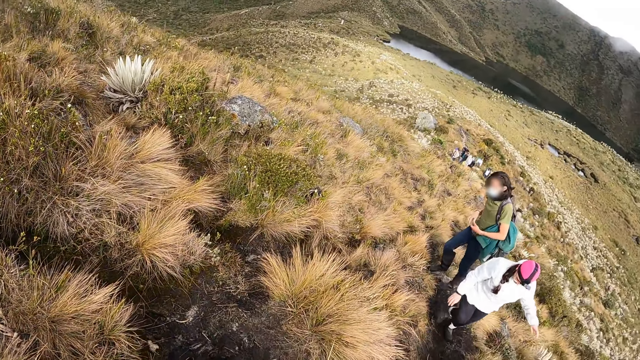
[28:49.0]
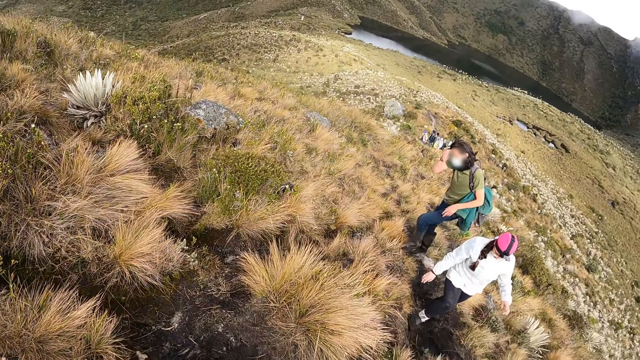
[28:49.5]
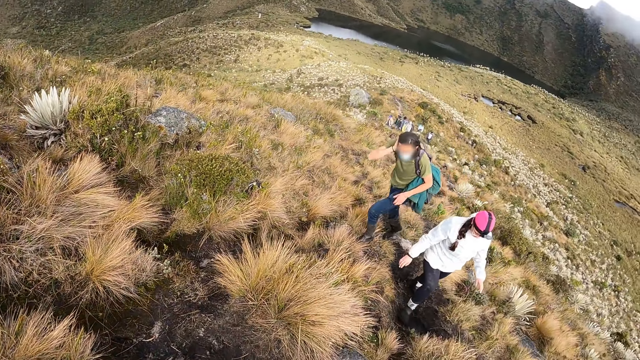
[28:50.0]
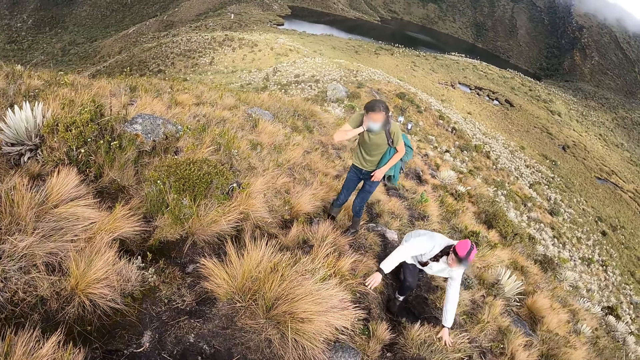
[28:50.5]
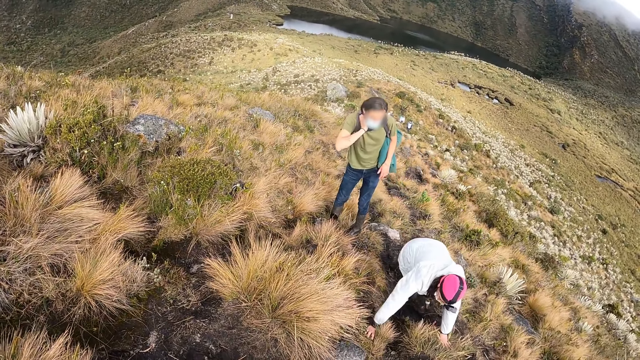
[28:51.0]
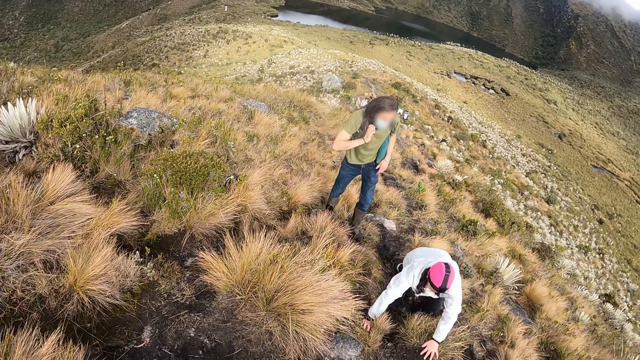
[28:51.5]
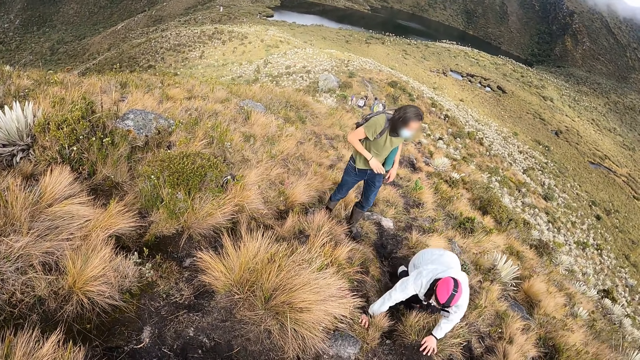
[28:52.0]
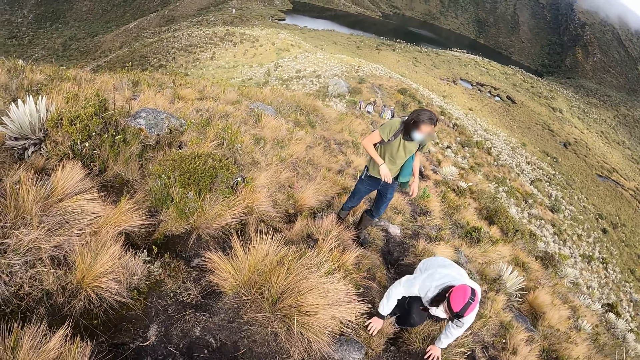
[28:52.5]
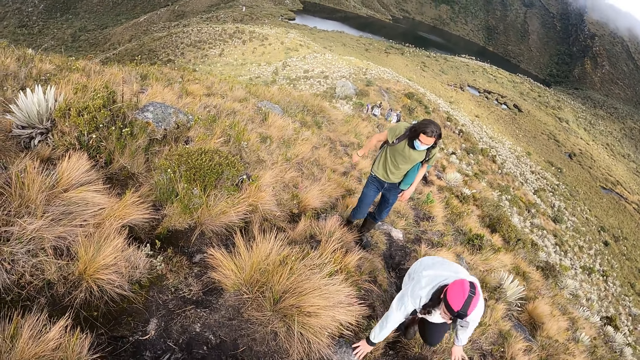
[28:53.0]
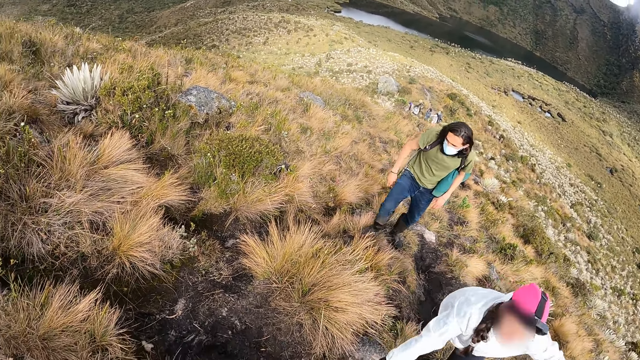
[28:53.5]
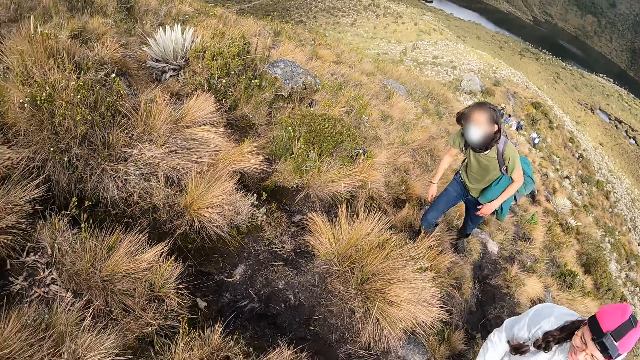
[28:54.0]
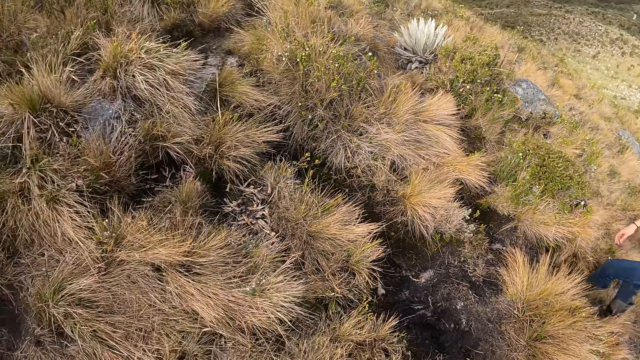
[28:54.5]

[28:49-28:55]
The camera wearer stares around.

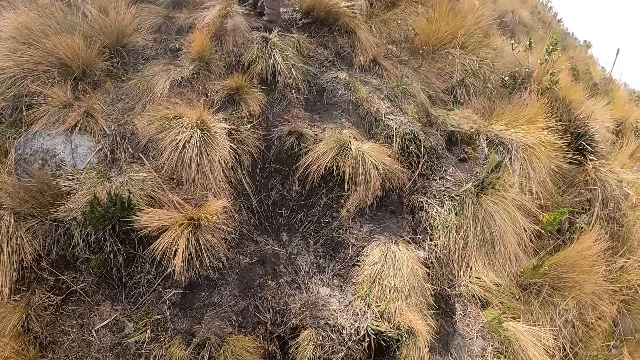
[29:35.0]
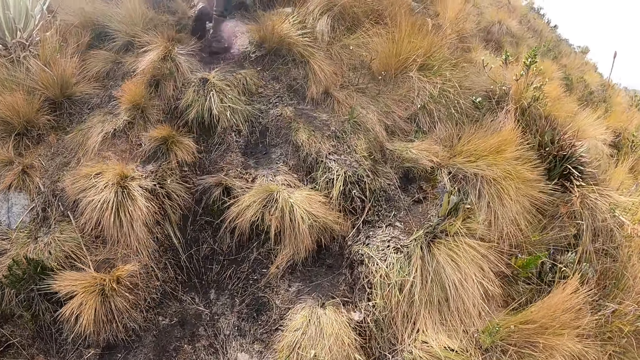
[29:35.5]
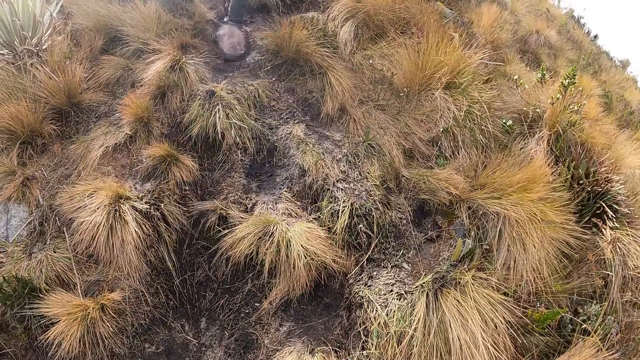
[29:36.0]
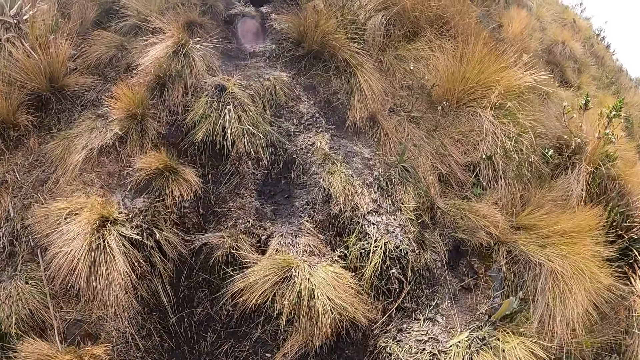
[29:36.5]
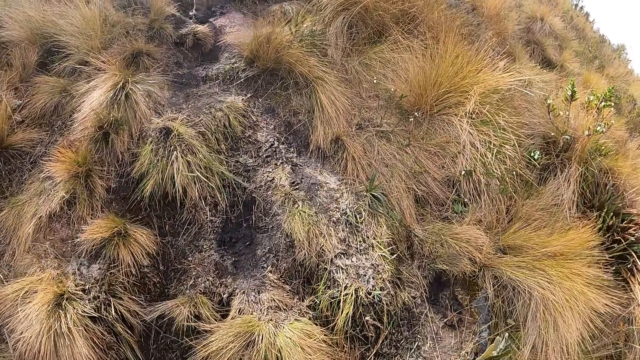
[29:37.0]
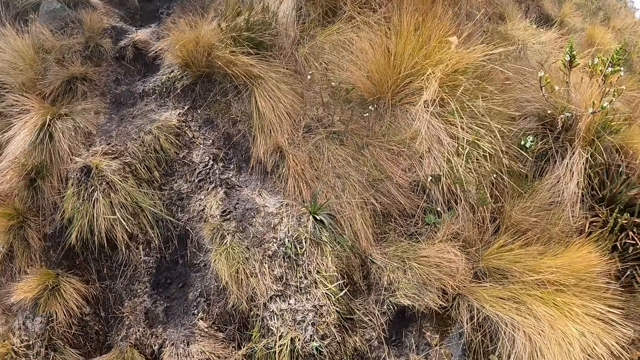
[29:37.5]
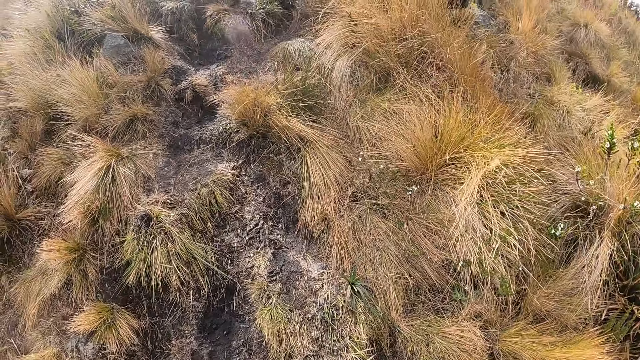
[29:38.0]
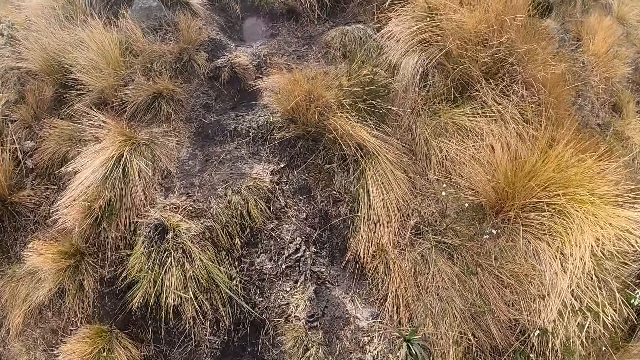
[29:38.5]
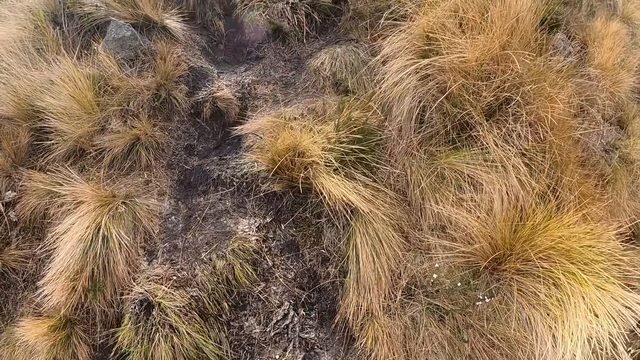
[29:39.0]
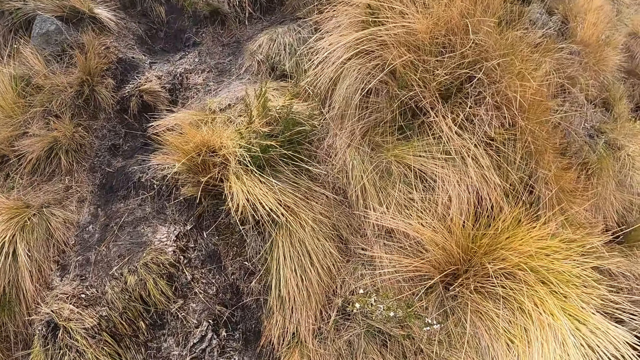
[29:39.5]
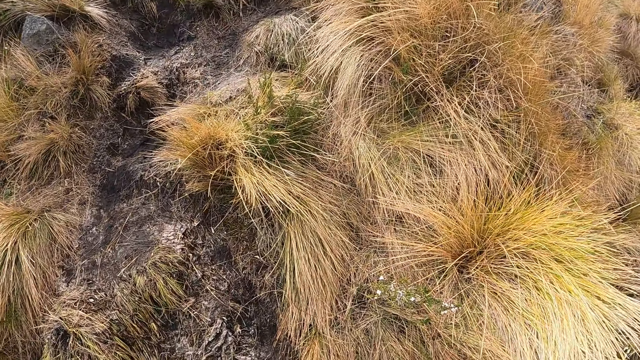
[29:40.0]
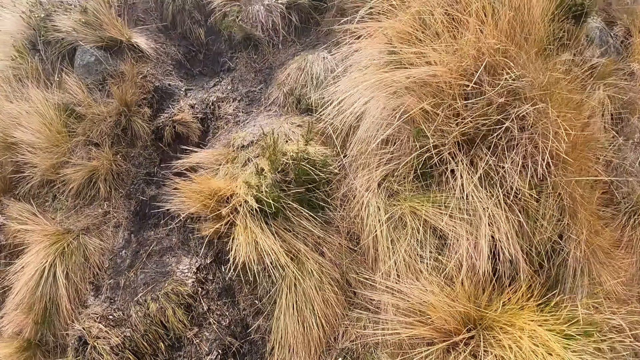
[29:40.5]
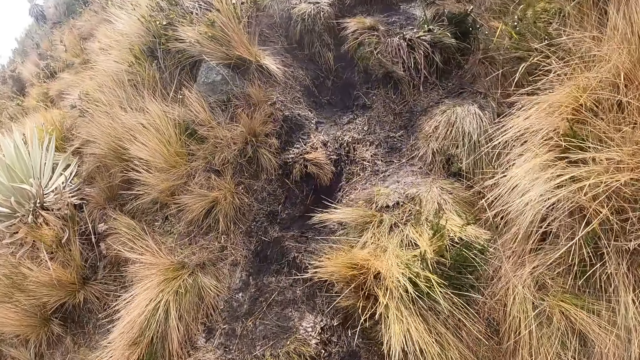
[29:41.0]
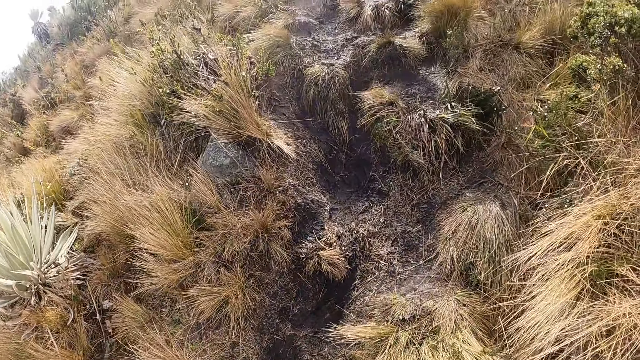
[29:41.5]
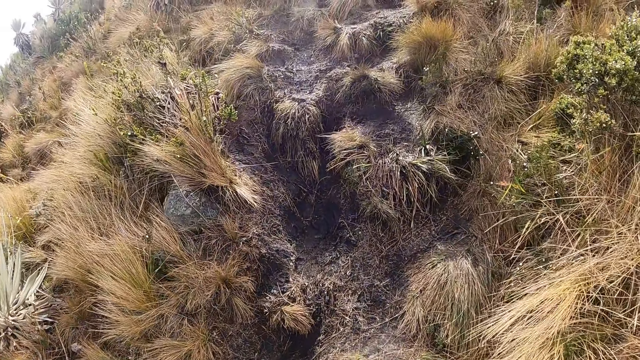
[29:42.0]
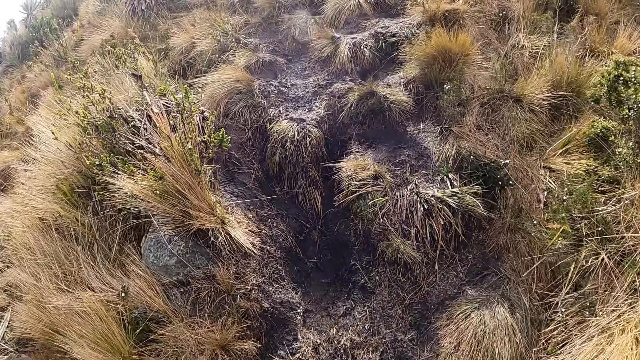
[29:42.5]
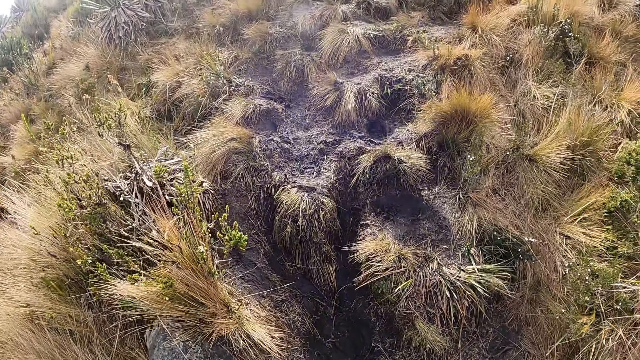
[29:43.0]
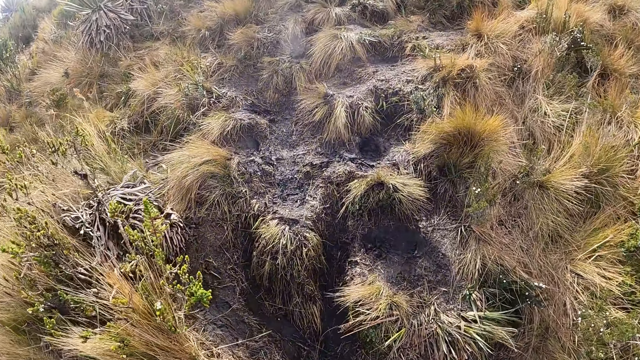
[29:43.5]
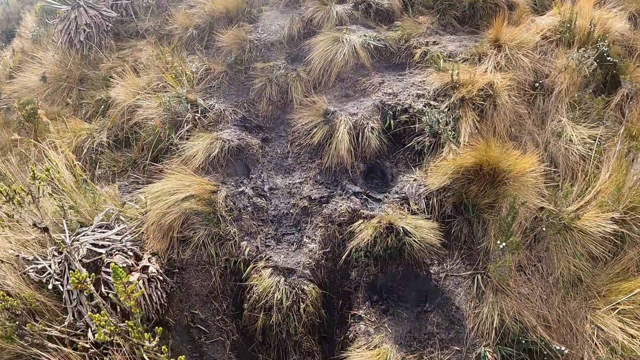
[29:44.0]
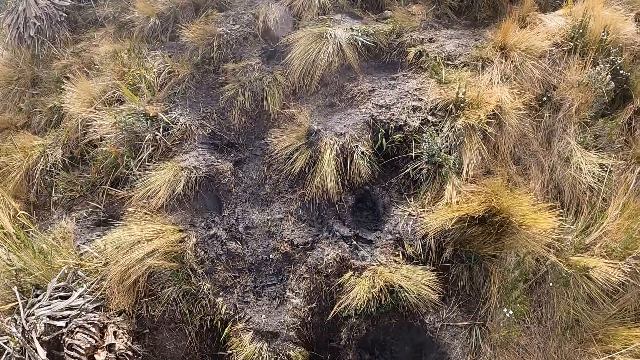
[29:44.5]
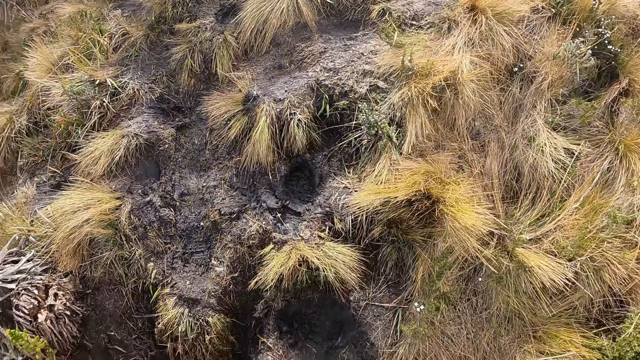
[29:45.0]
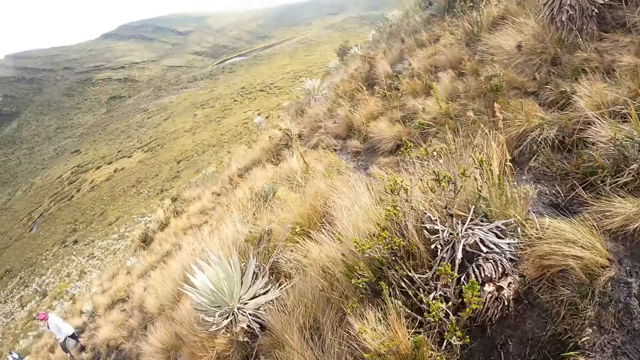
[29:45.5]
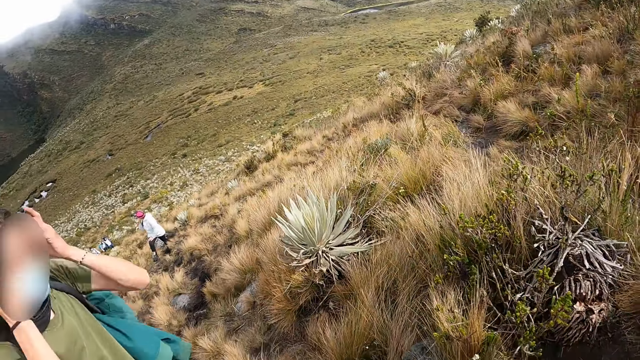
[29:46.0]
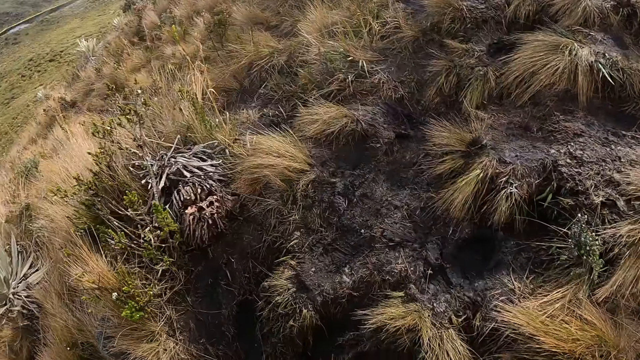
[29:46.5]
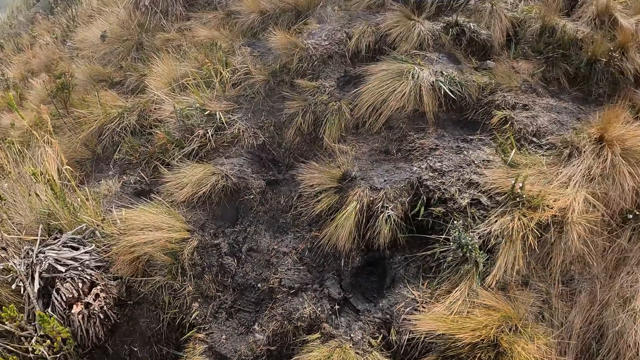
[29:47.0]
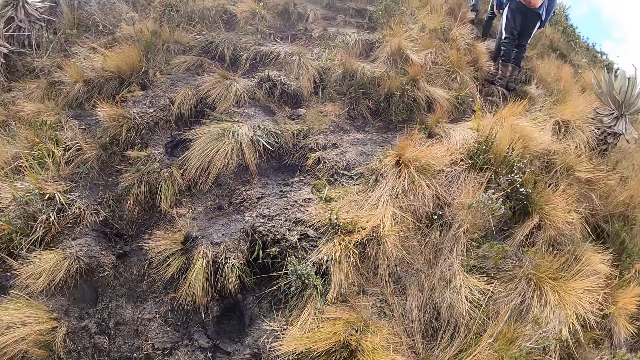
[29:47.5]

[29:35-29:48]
The camera wearer walks around. They stare around.

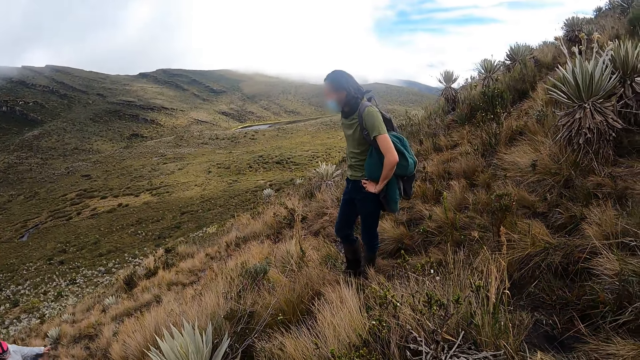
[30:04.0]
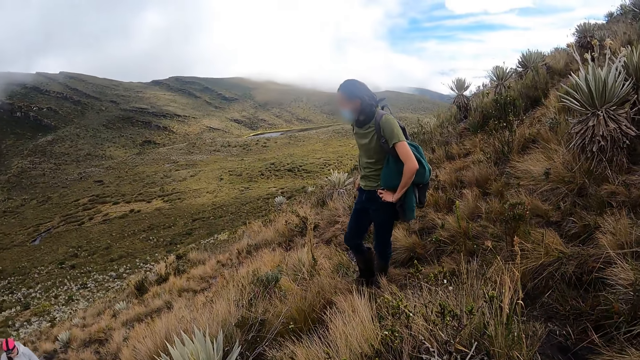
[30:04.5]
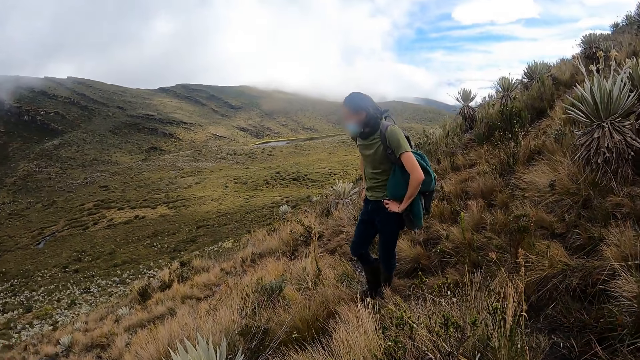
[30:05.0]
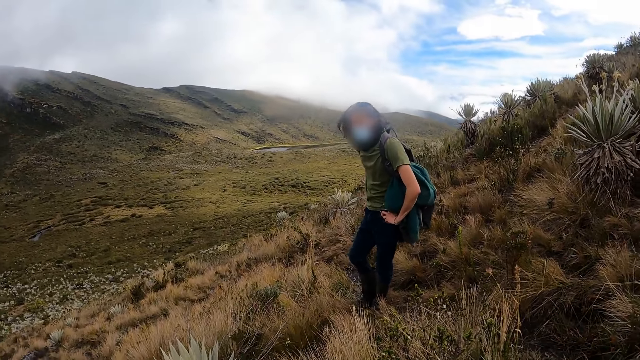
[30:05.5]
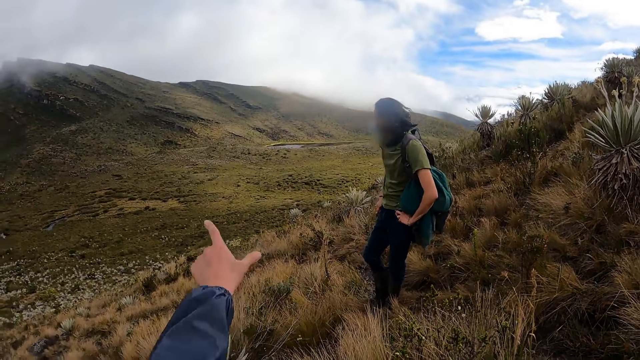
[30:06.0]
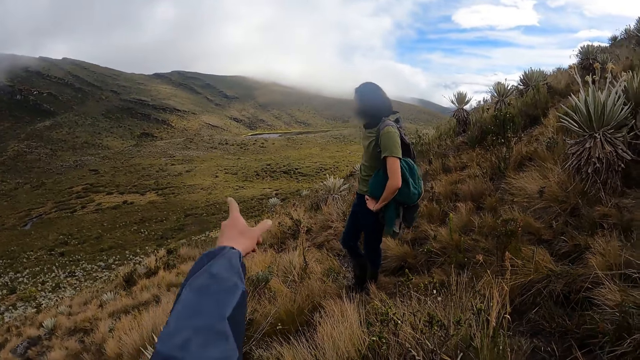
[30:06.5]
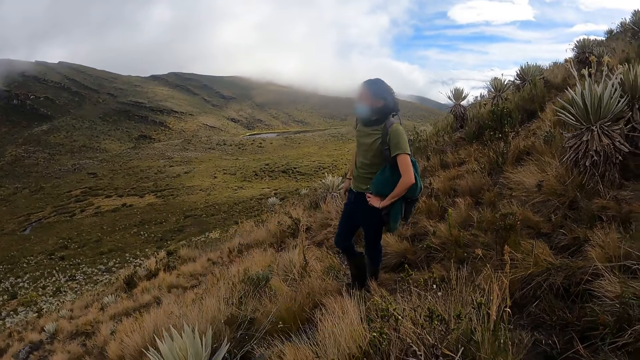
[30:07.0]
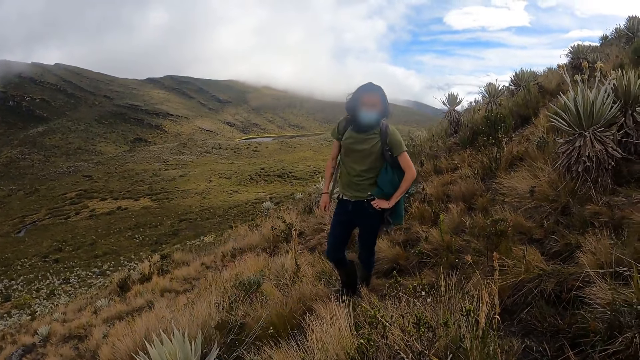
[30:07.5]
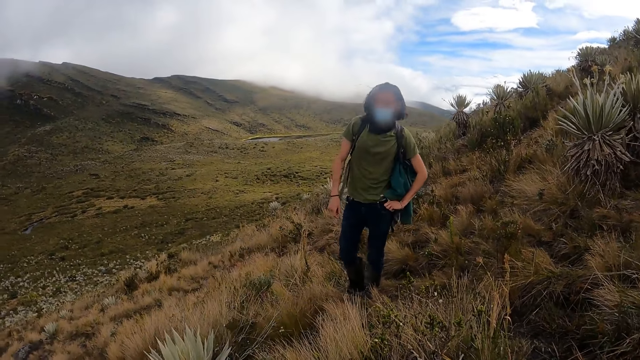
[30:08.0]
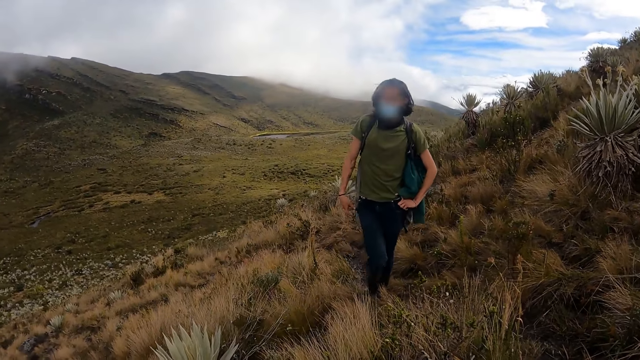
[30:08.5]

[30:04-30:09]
The camera wearer points a finger. They converse with the man and the woman.
